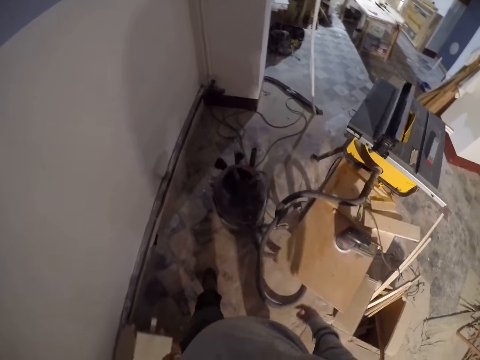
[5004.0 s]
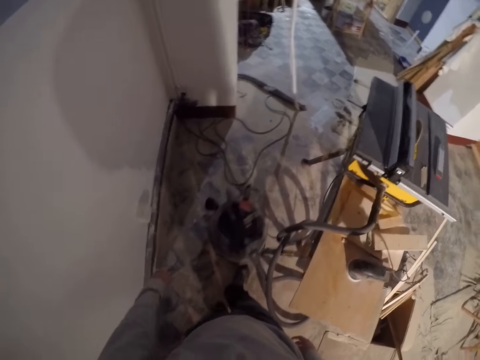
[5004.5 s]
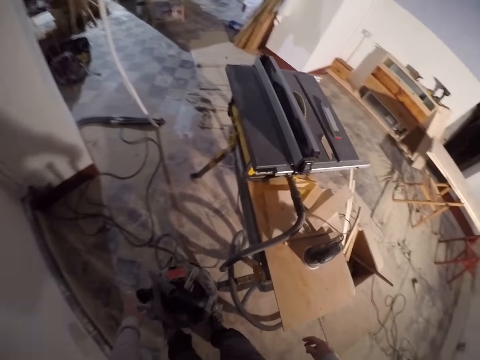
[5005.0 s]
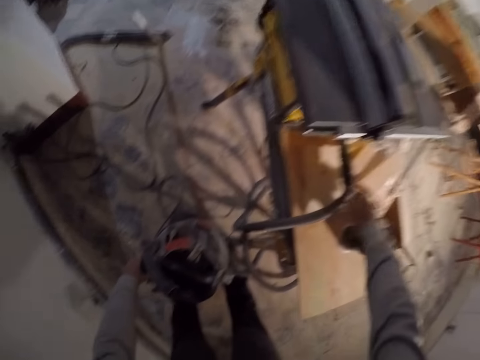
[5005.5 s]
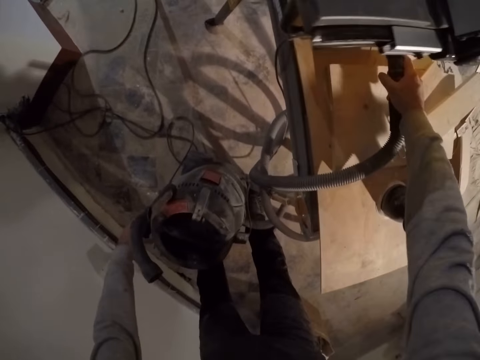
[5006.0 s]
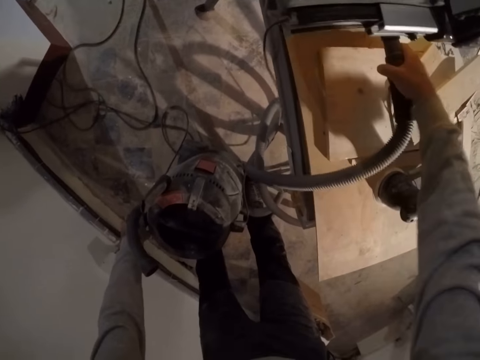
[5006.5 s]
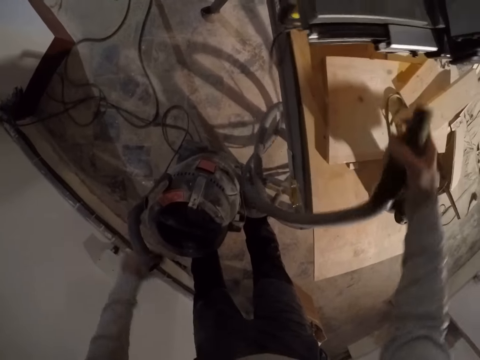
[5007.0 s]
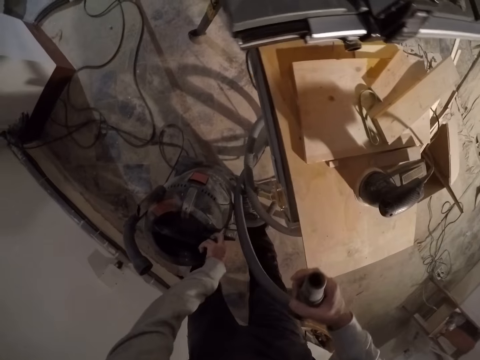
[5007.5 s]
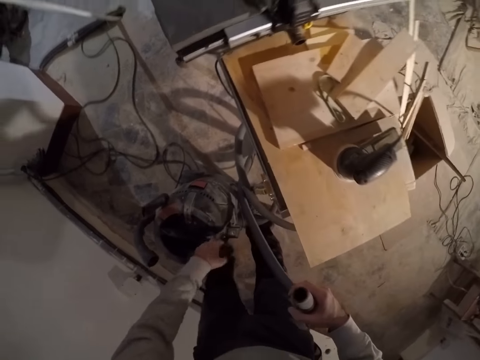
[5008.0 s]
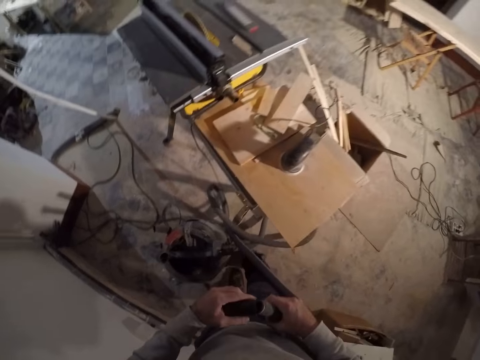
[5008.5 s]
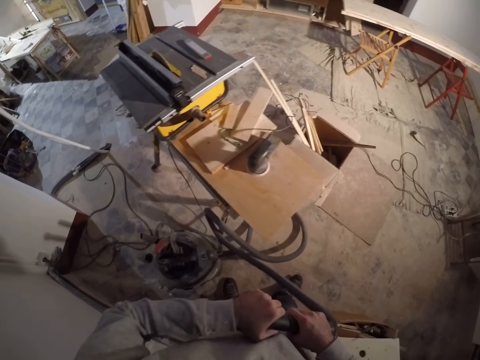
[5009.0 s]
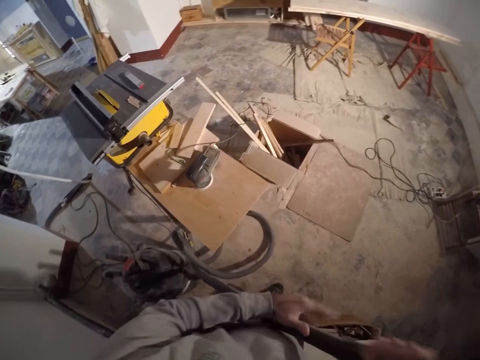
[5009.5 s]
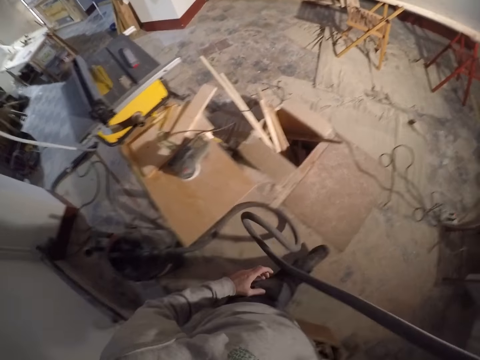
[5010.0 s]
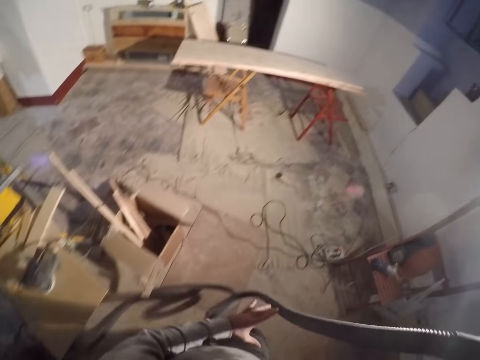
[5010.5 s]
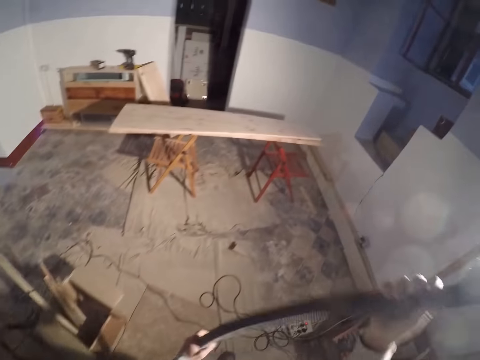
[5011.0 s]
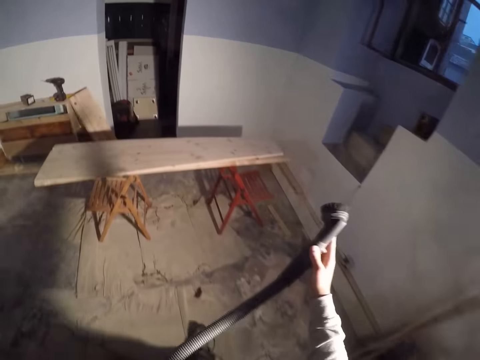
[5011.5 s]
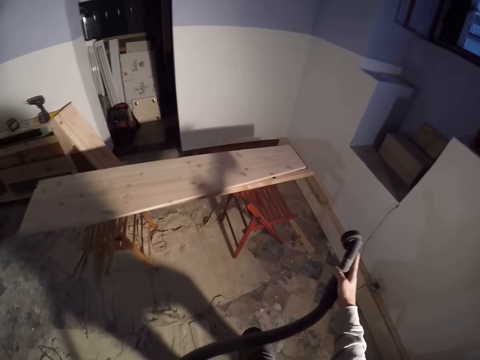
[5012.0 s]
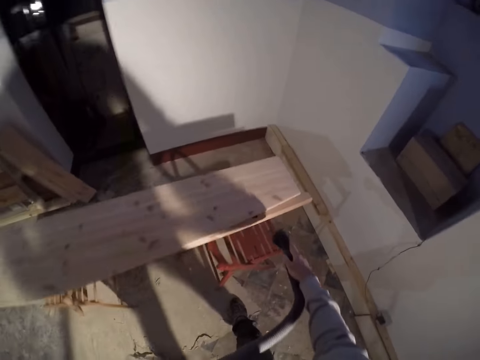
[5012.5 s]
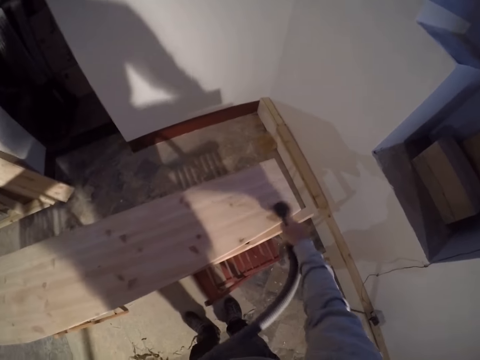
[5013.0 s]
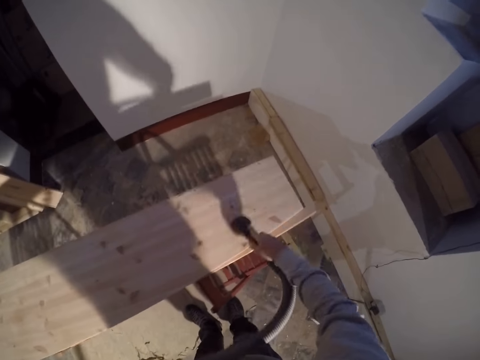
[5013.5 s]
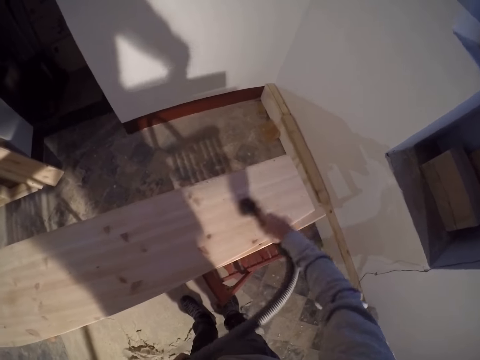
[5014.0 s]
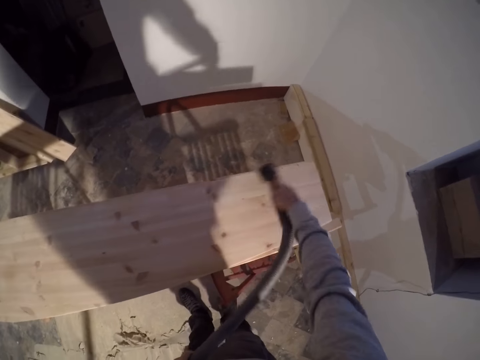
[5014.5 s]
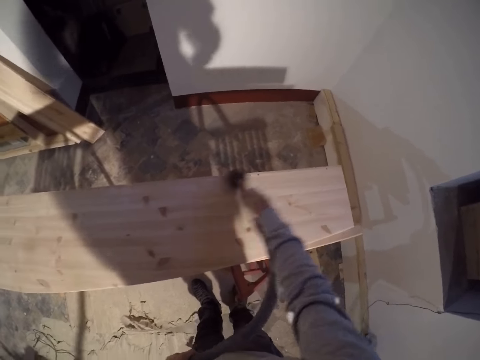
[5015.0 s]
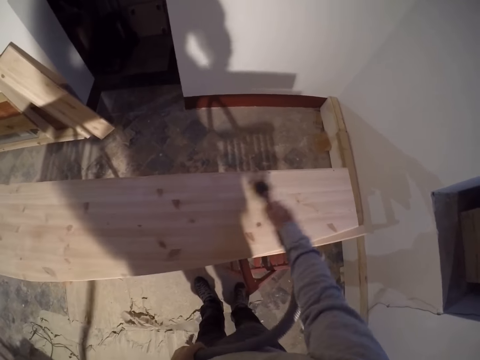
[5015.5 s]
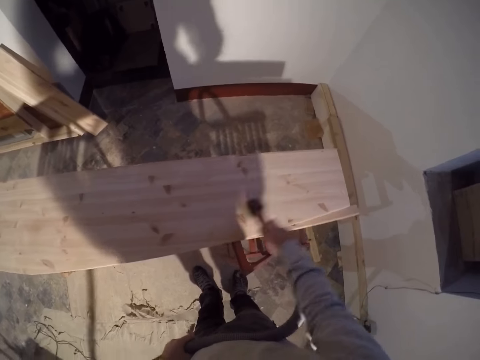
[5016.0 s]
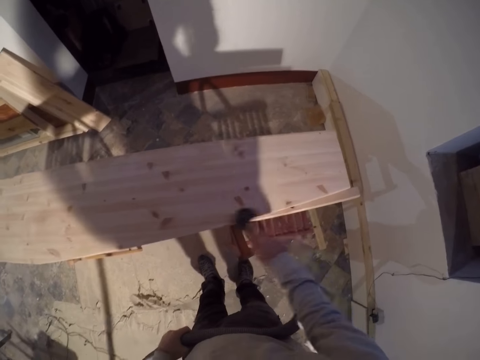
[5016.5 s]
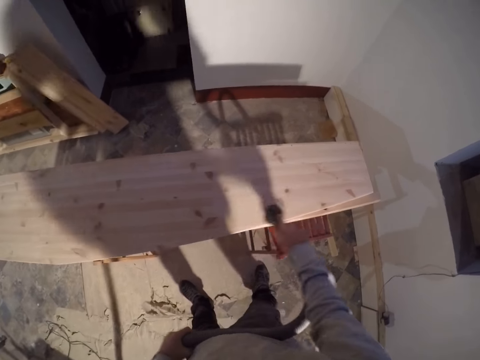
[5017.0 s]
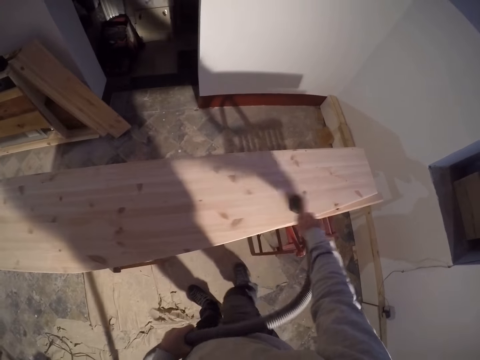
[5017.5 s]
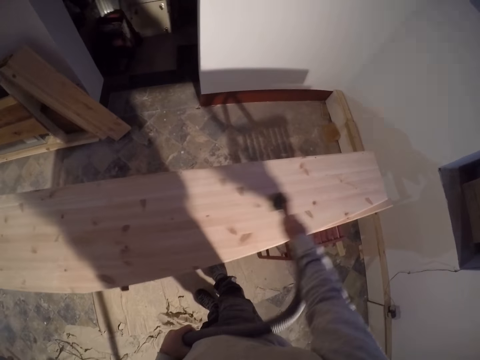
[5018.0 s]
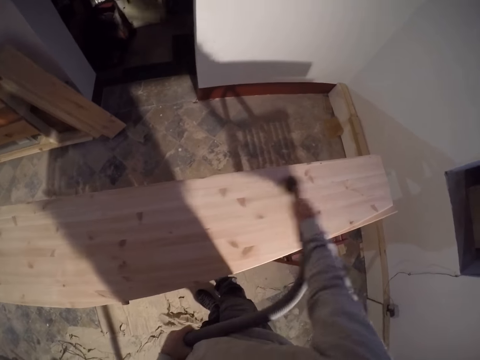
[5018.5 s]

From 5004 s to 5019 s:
The camera wearer places his left hand on a dust extractor. He pulls a hose from the table saw with his right hand. He connects the dust extractor. He removes a clip adapter from the dust extractor with his left hand. He places the clip adapter on the hose with his left hand. He holds the hose with both hands. He vacuum cleans the plank with the dust extractor hose in both hands.

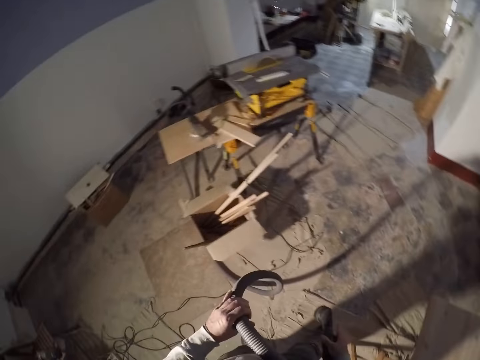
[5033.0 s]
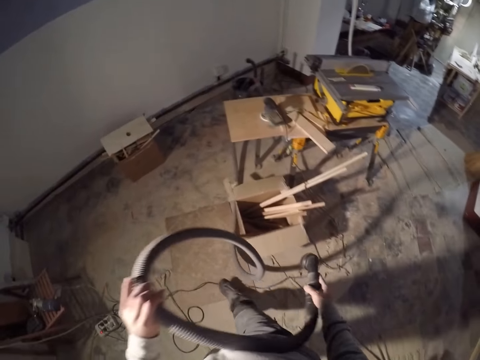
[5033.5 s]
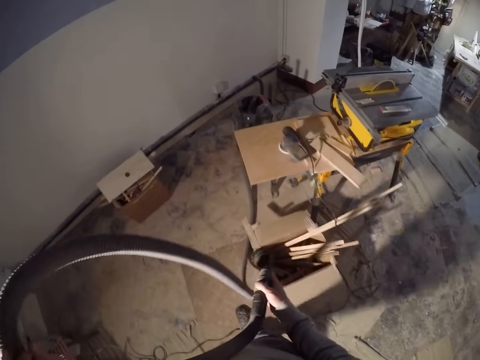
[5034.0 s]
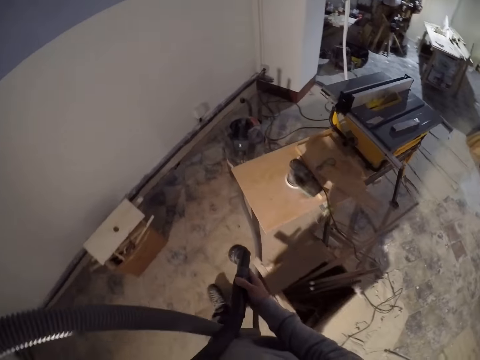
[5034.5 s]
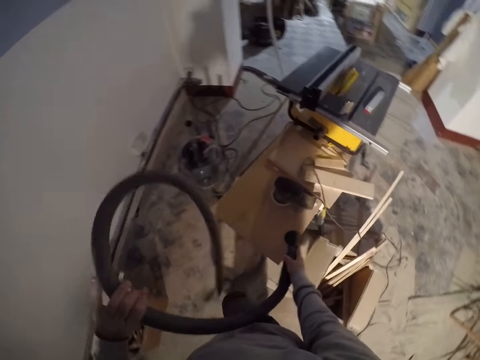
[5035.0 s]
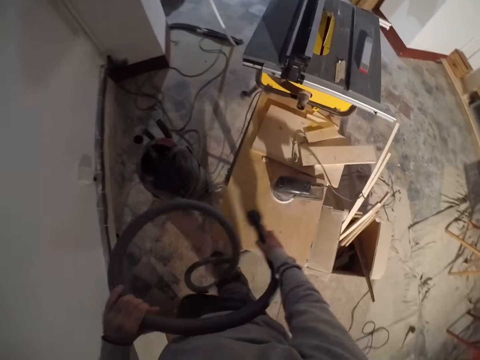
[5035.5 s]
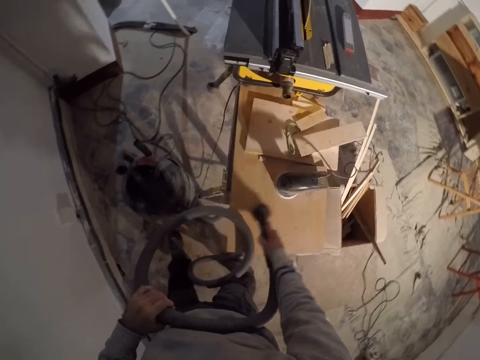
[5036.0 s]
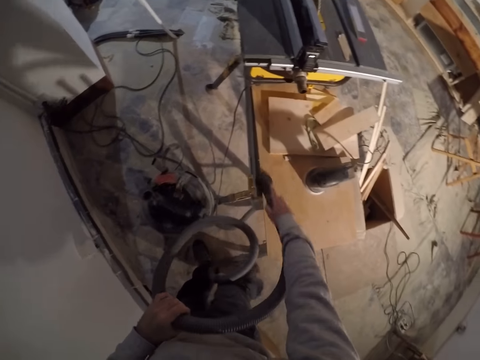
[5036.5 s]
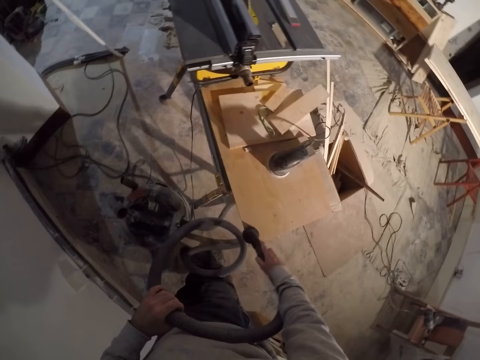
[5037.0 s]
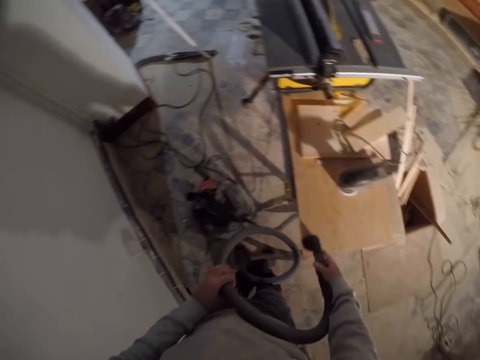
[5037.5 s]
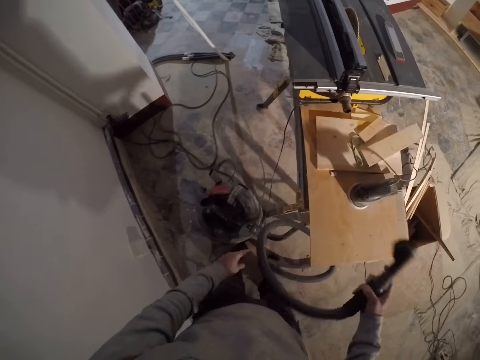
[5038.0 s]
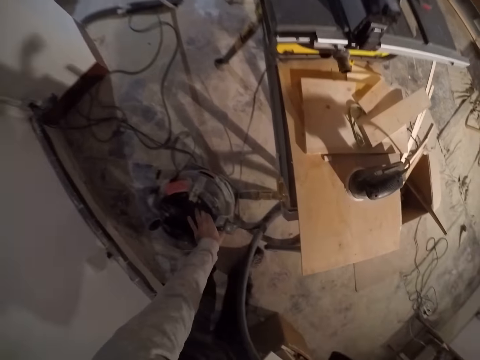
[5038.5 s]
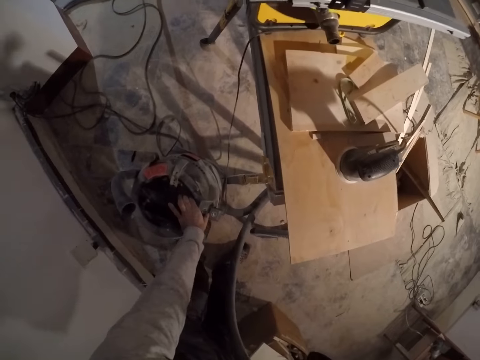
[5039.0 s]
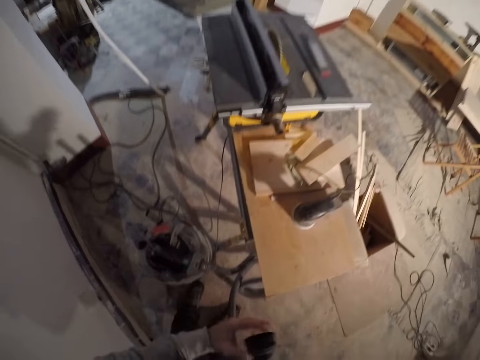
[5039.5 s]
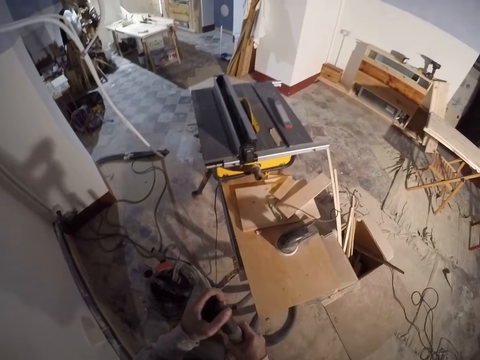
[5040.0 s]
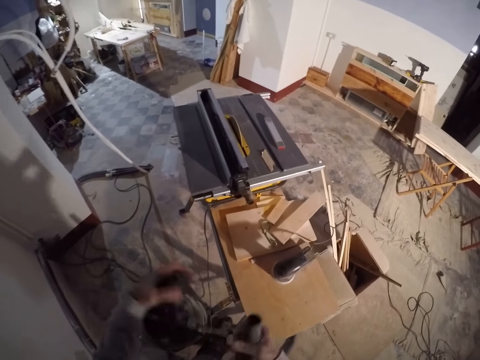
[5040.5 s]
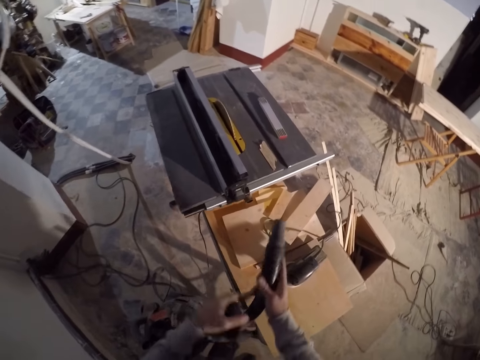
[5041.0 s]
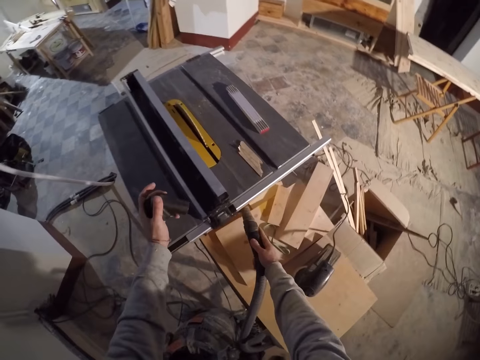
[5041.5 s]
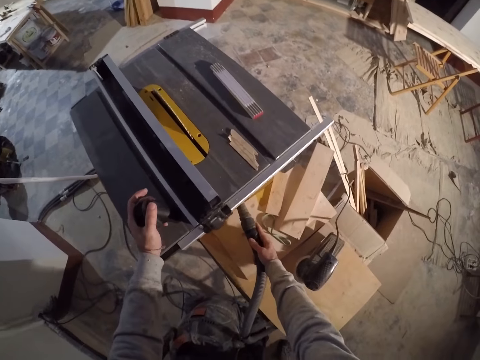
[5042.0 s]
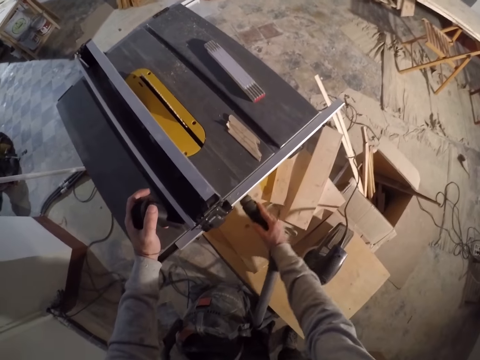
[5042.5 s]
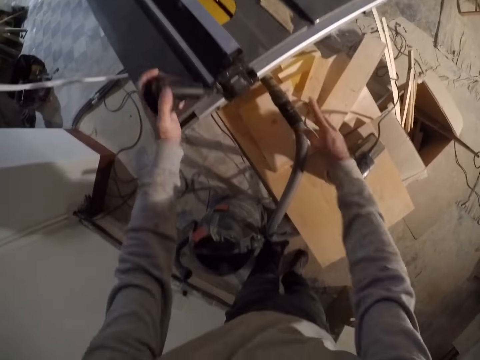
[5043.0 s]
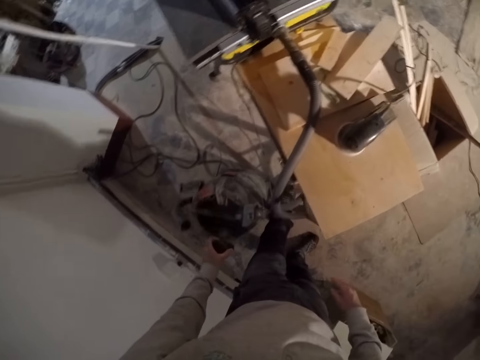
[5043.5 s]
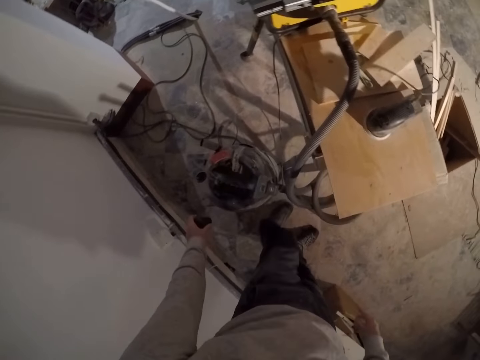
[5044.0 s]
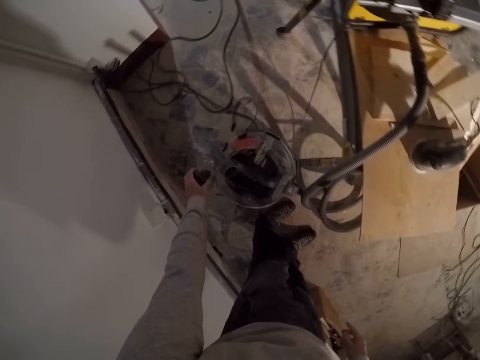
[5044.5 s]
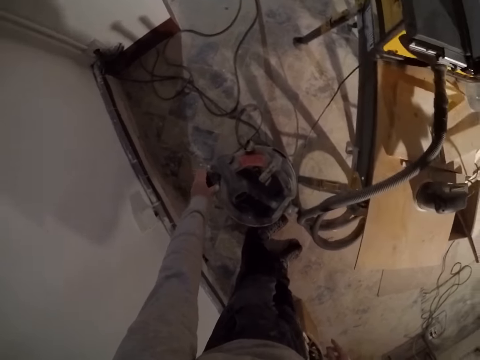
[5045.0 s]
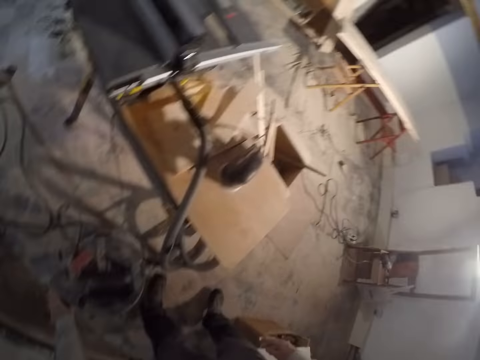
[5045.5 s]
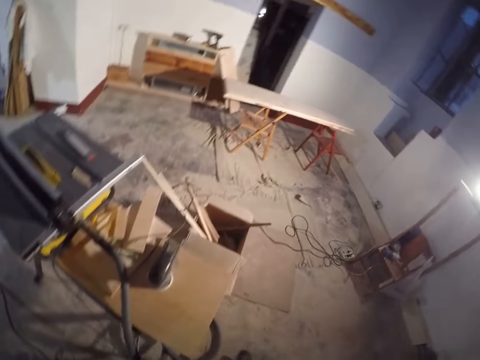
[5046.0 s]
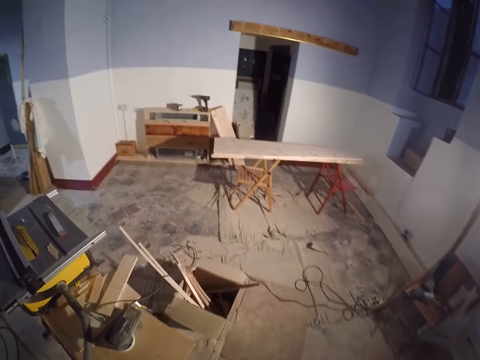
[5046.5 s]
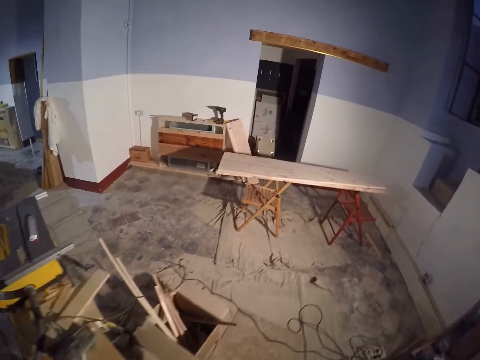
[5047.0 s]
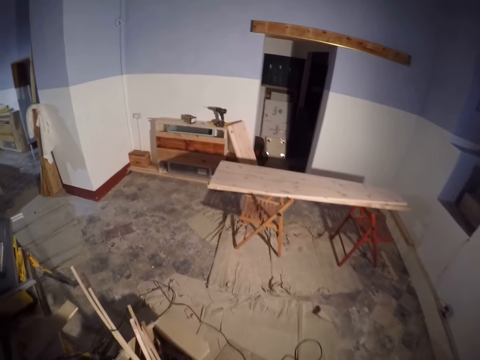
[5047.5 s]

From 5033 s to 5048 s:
The camera wearer vacuum cleans the table with the dust extractor hose in both hands. He turns off the dust extractor with his left hand. He removes the clip adapter on the hose with his left hand. He disconnects the dust extractor. He places his left hand on the table saw. He fixes the hose in the table saw with his right hand. He places the clip adapter on the dust extractor with his left hand.
